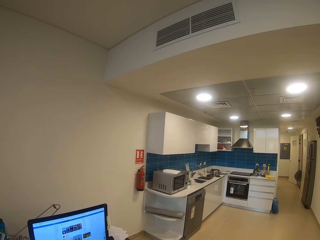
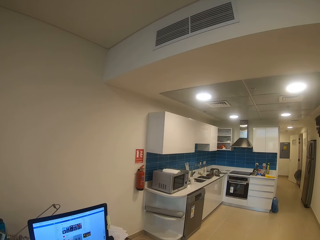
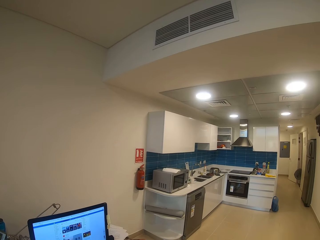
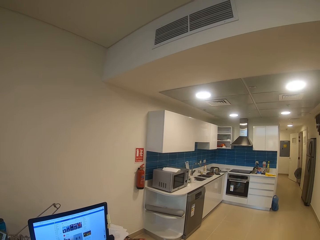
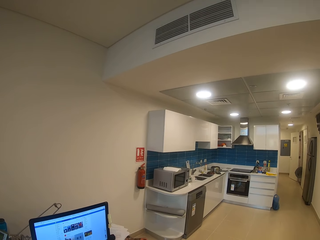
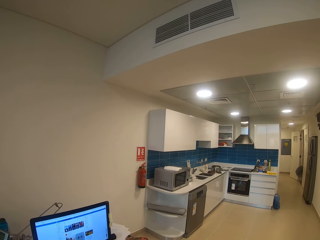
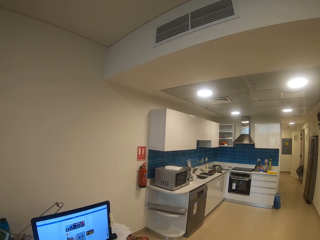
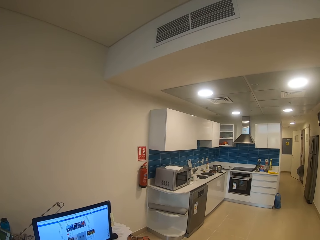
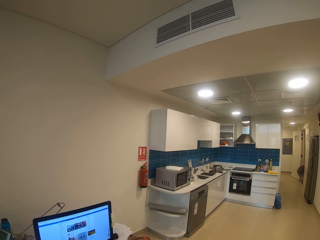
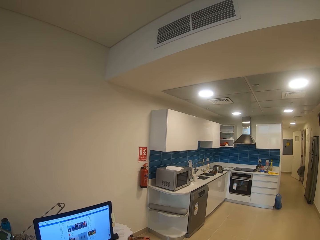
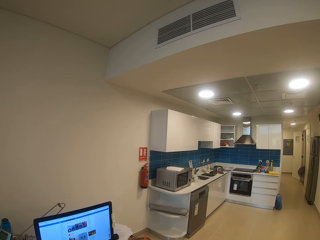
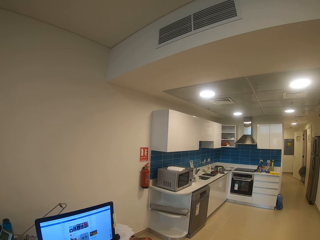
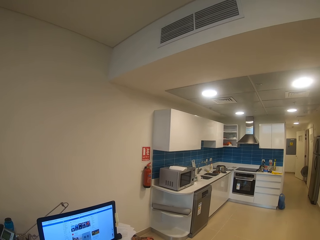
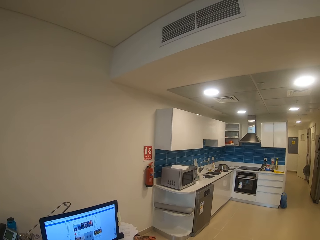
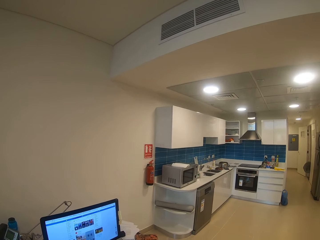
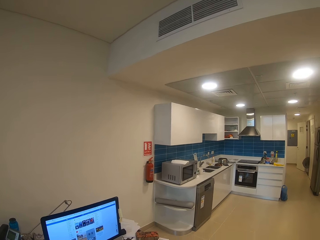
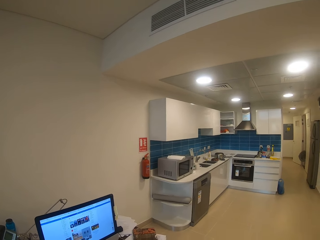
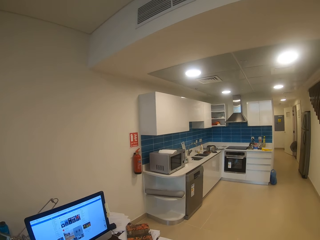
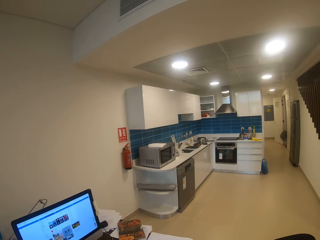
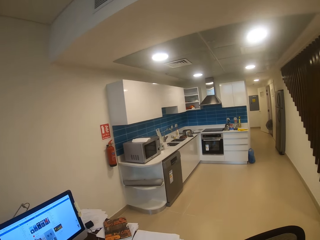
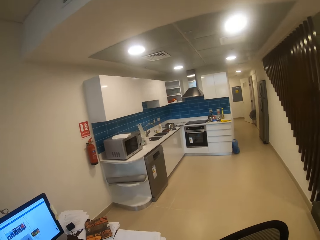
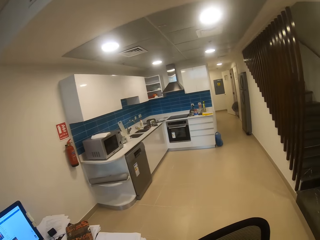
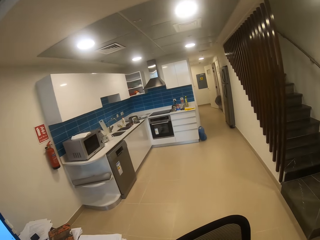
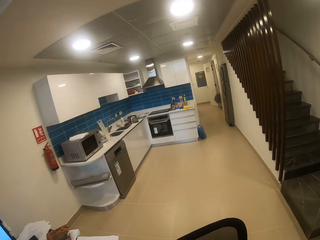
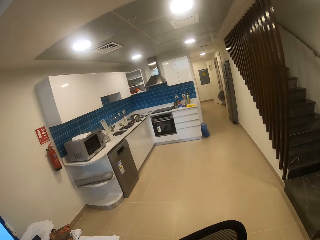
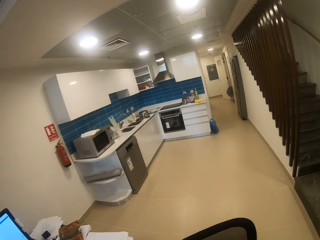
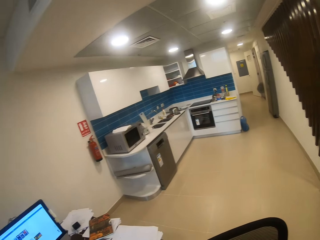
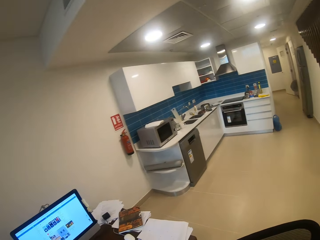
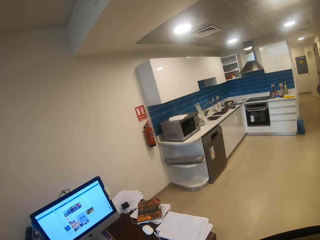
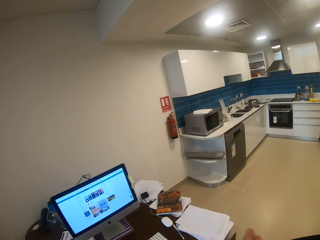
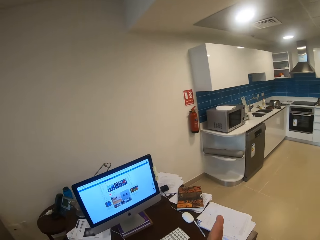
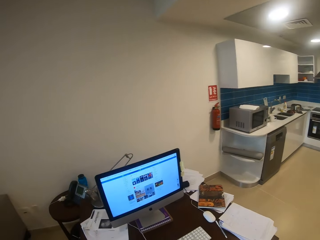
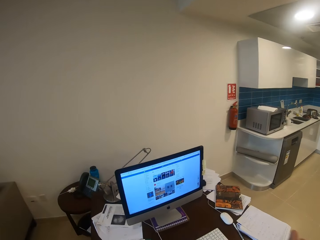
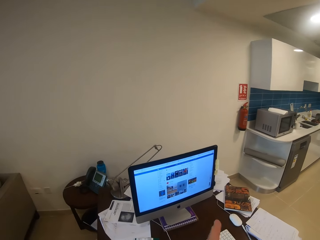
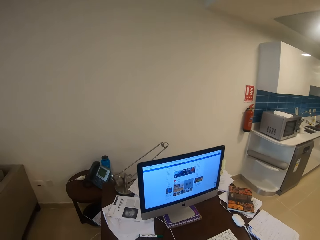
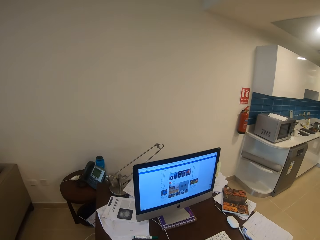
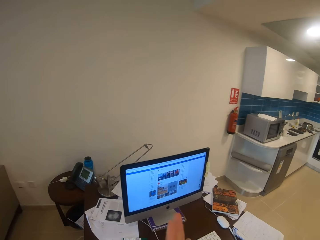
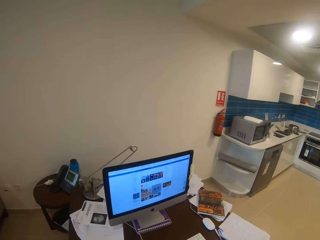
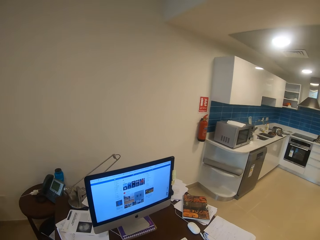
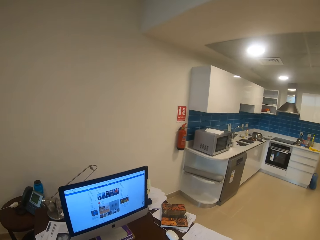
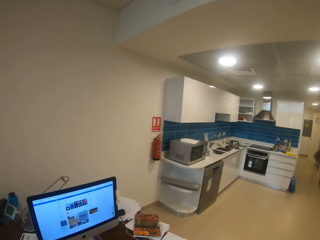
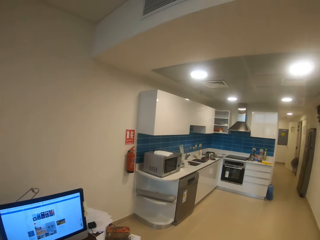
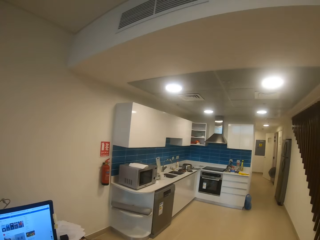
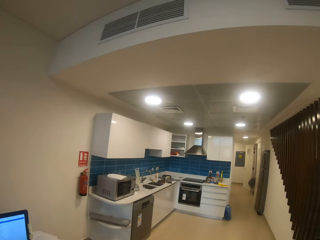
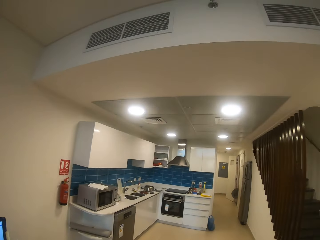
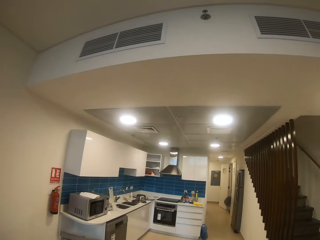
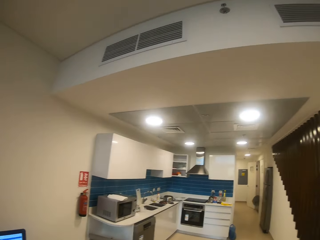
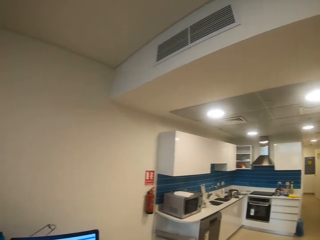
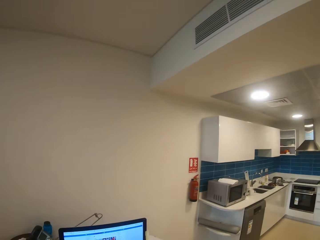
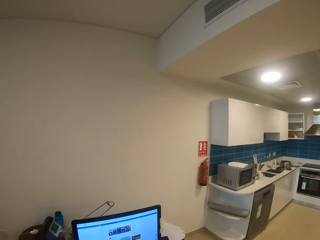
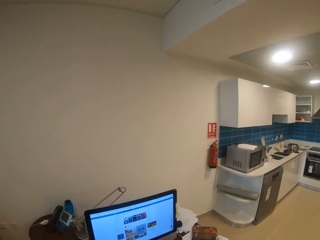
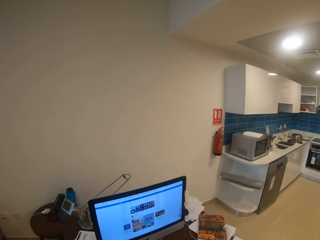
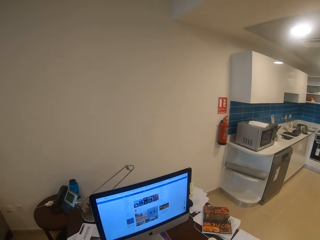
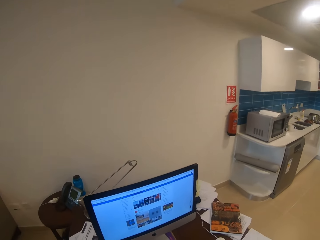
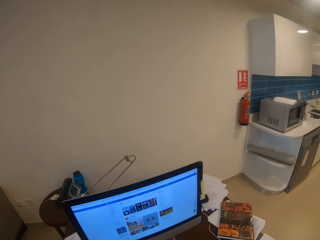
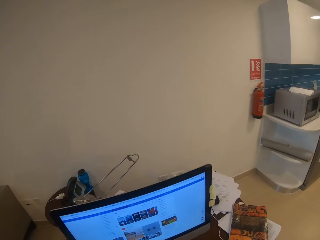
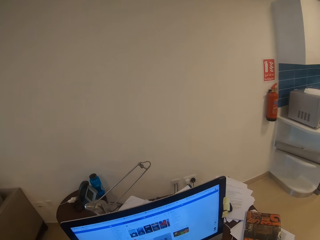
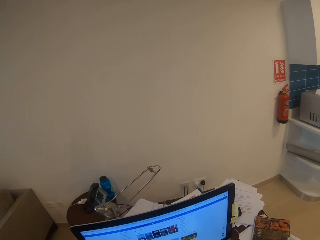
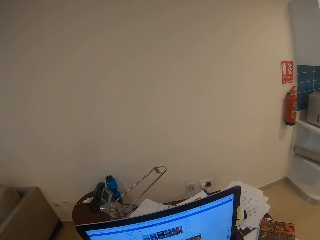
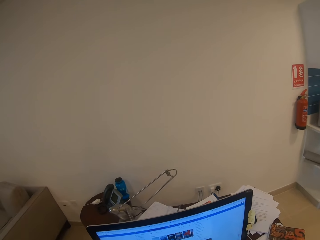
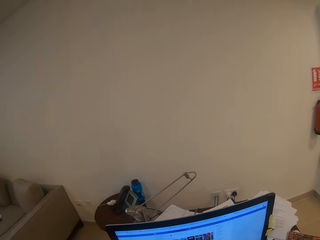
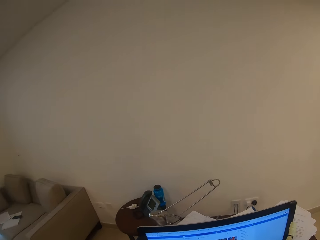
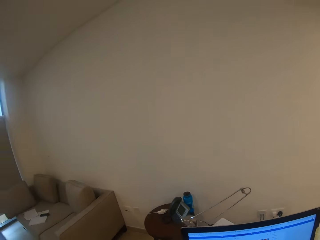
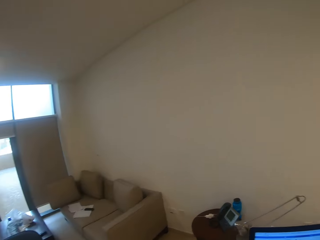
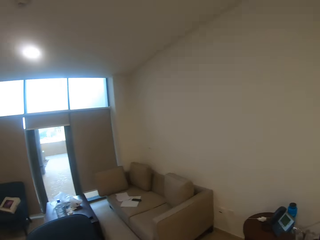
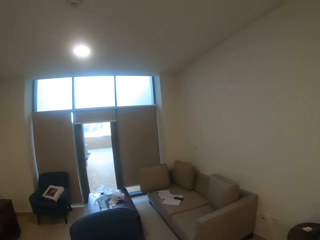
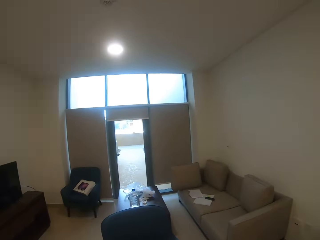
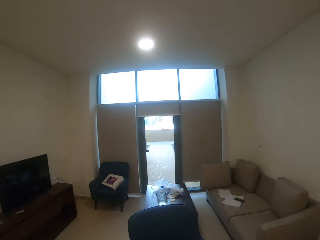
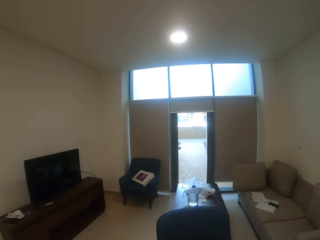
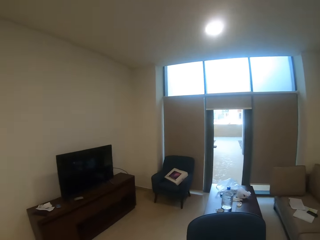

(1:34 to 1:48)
The camera wearer rubs the hands. He stands in front of a study table. He waves his hand. He walks in the room.

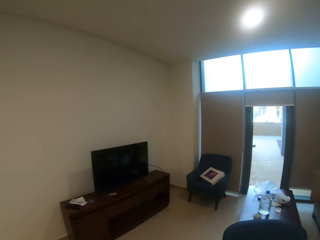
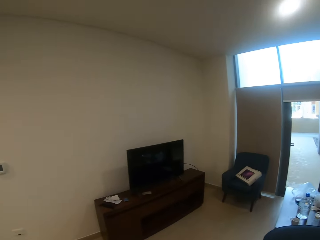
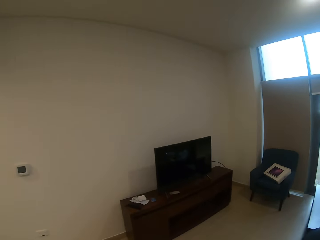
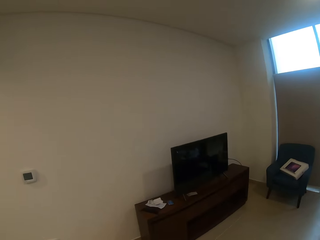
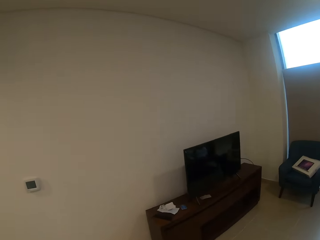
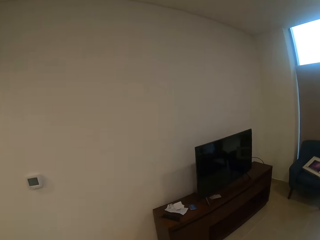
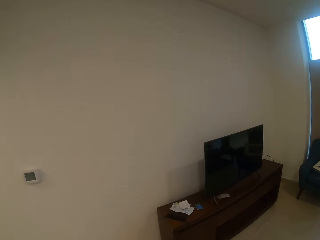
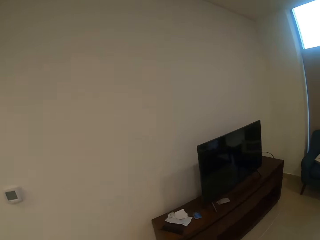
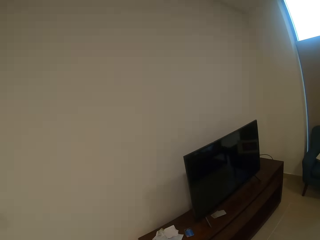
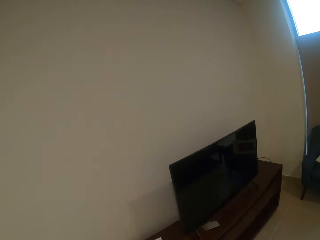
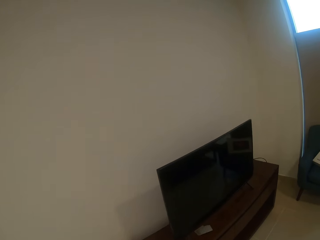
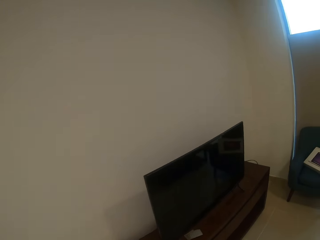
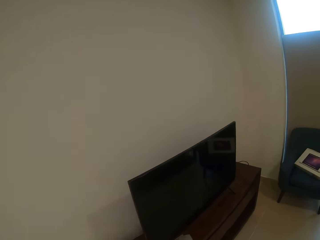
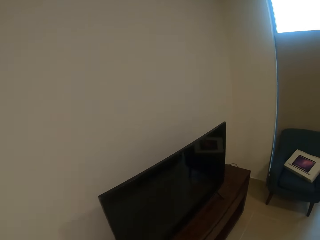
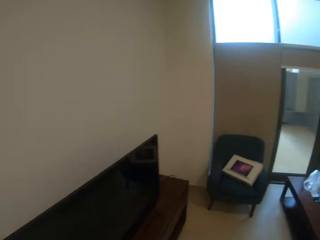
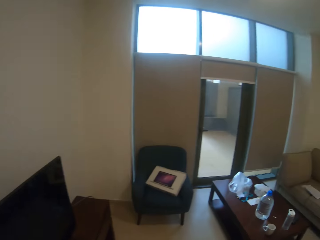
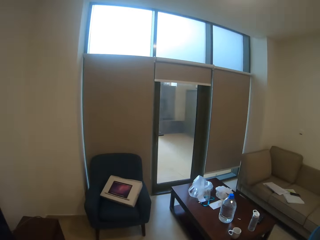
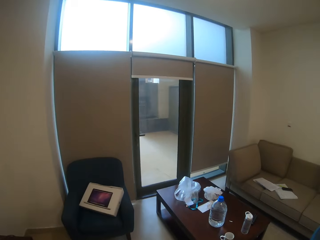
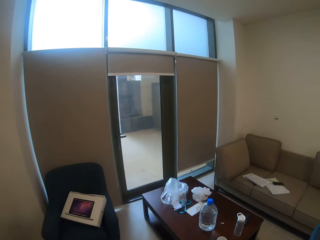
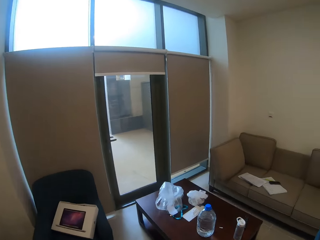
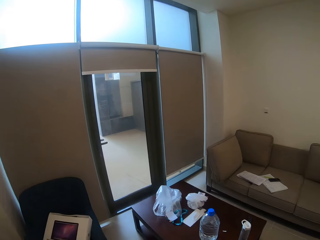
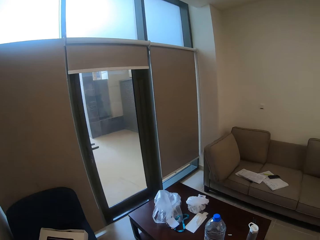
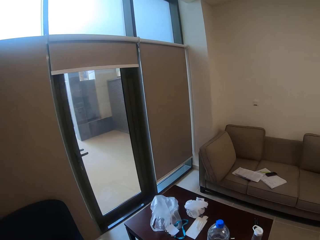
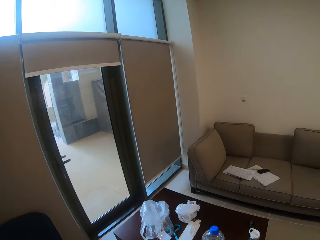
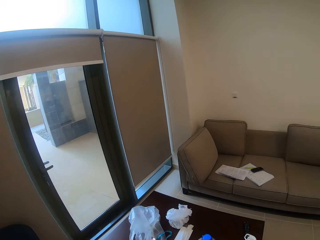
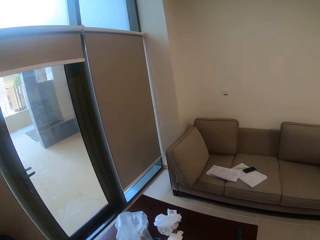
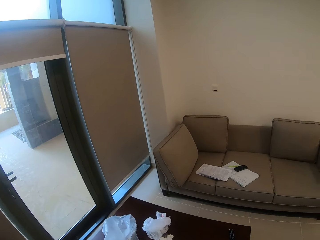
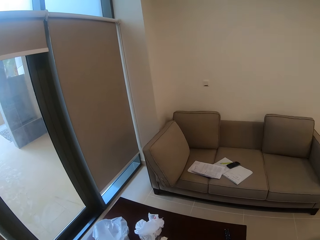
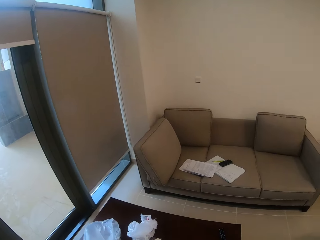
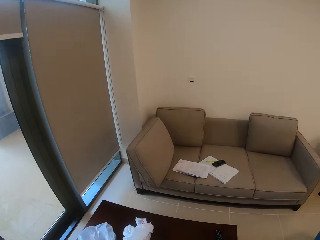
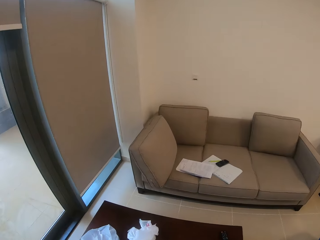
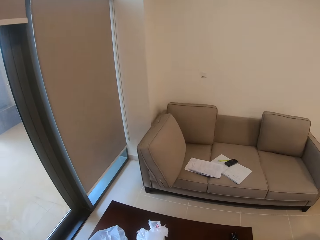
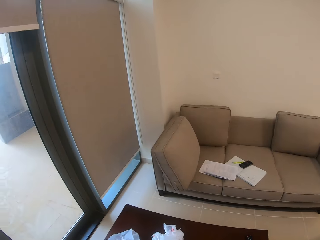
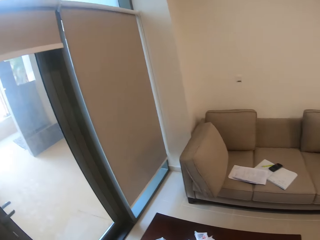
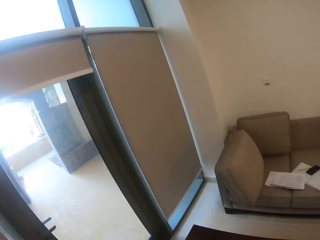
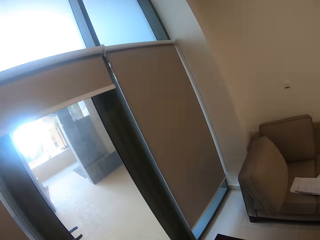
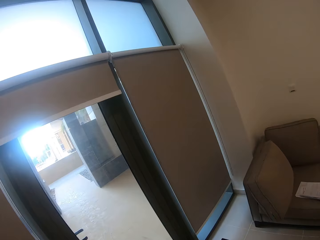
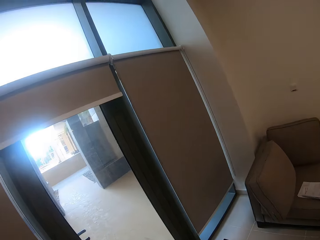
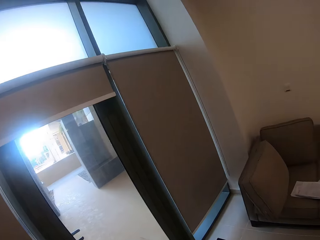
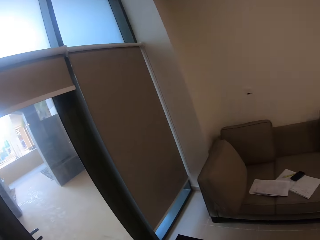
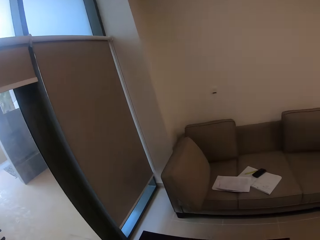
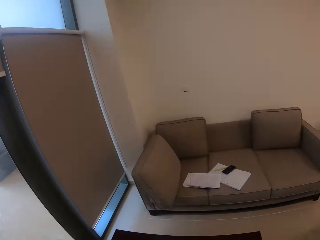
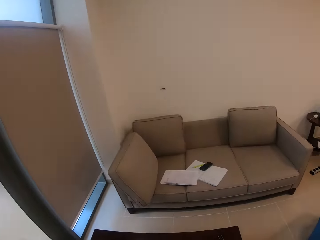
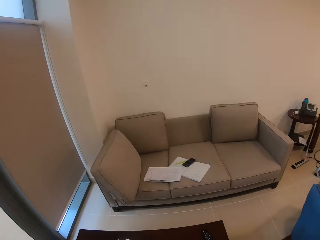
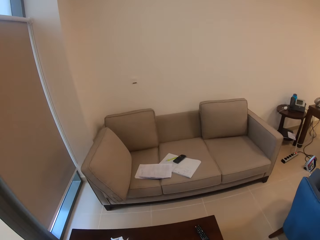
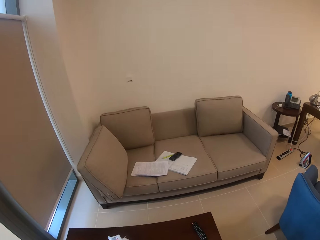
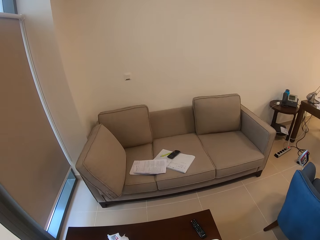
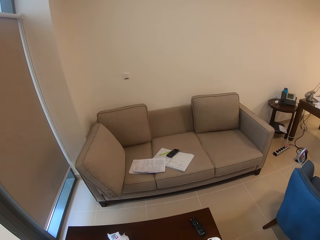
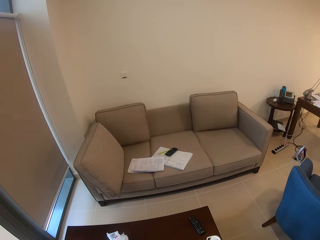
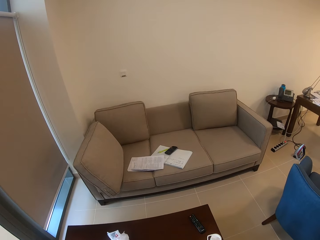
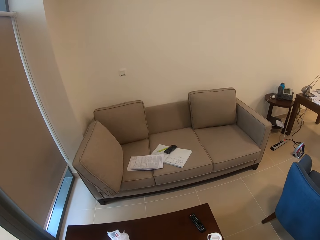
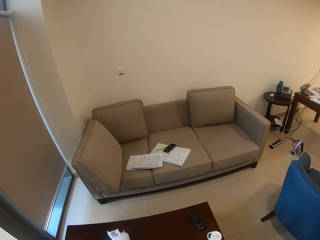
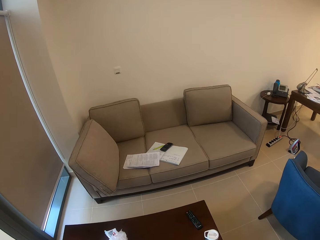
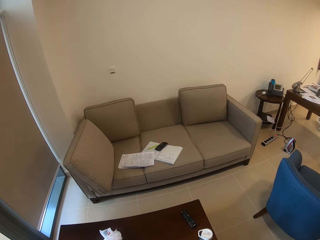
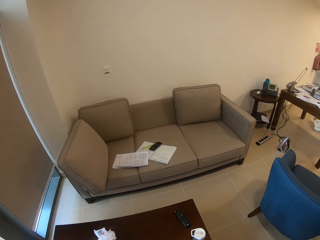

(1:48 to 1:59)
The camera wearer walks towards a television. They walk towards a table. They walk towards a door.
